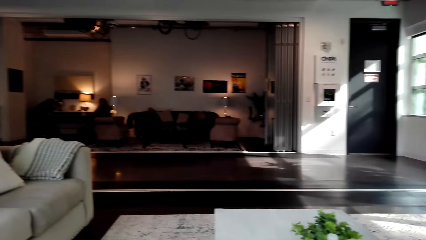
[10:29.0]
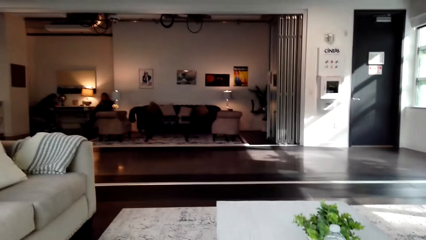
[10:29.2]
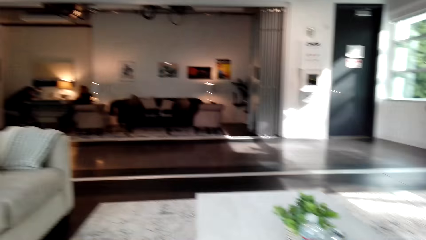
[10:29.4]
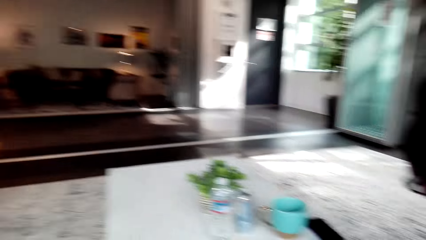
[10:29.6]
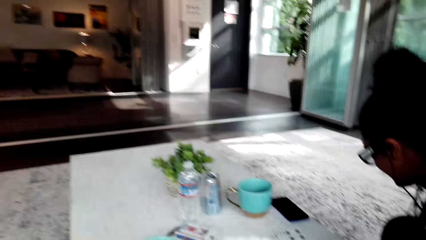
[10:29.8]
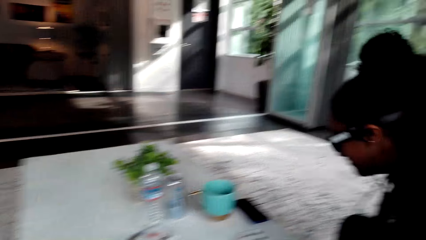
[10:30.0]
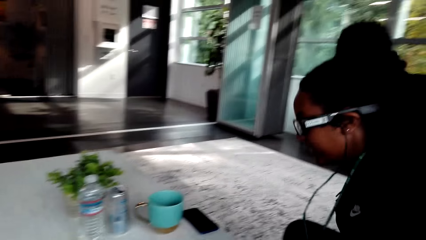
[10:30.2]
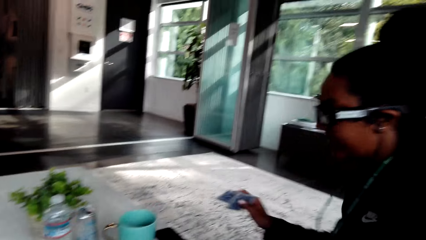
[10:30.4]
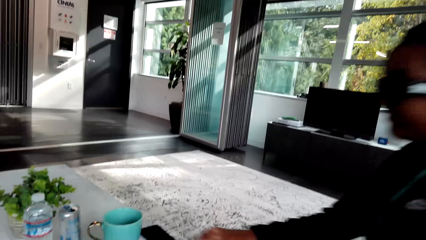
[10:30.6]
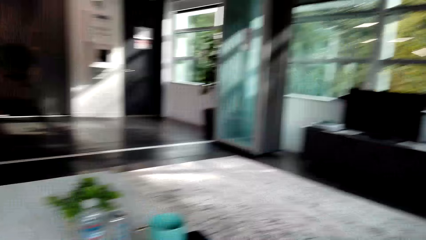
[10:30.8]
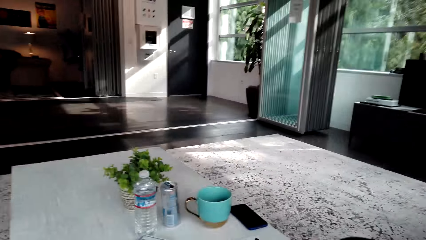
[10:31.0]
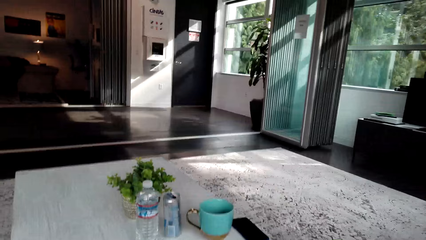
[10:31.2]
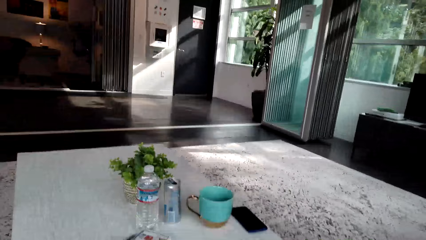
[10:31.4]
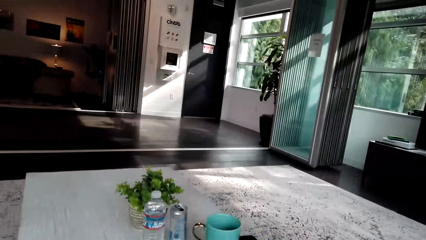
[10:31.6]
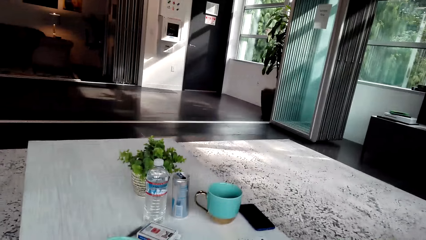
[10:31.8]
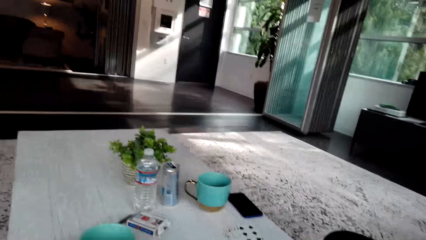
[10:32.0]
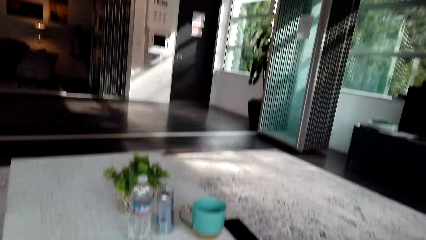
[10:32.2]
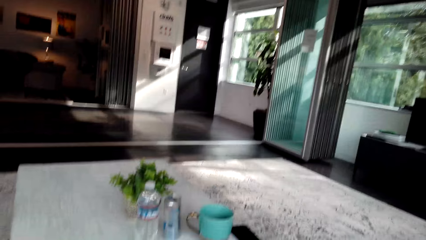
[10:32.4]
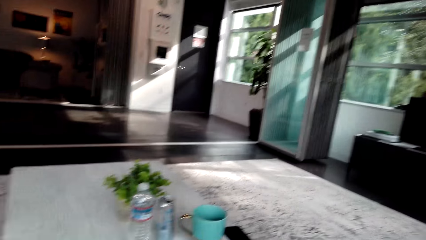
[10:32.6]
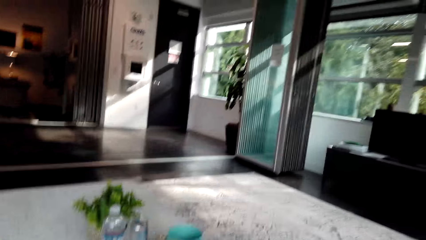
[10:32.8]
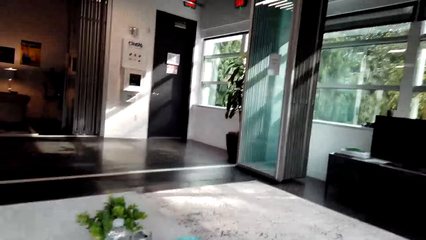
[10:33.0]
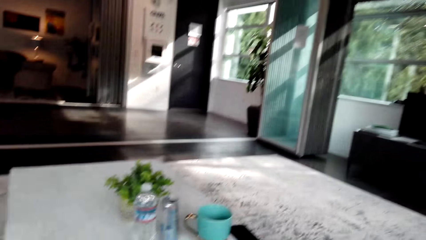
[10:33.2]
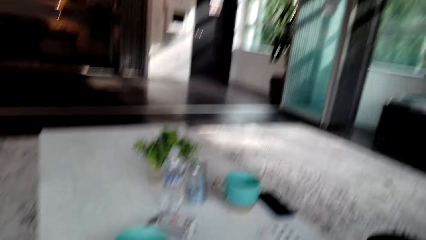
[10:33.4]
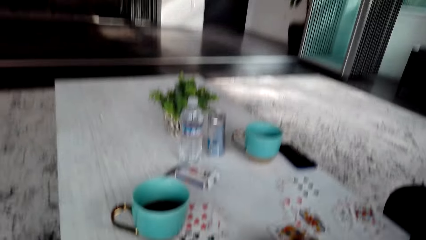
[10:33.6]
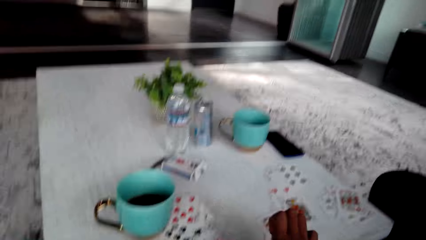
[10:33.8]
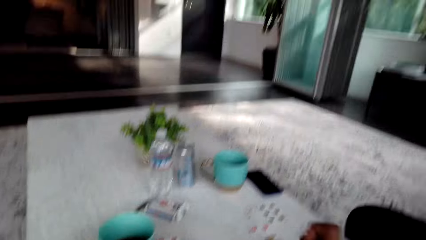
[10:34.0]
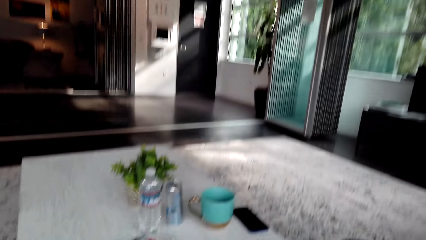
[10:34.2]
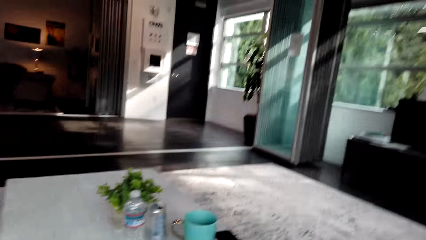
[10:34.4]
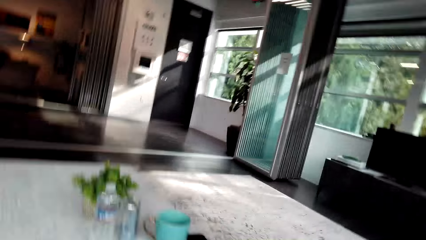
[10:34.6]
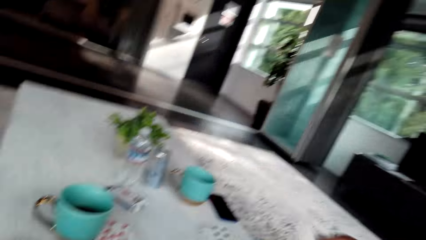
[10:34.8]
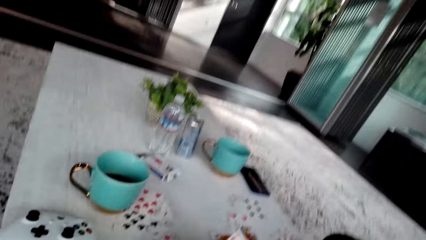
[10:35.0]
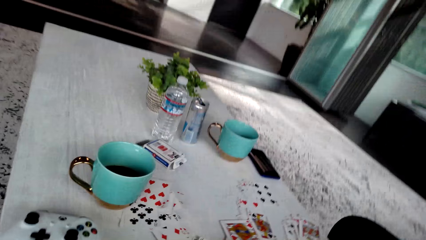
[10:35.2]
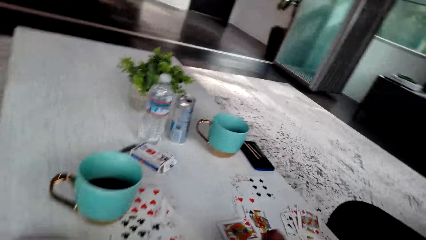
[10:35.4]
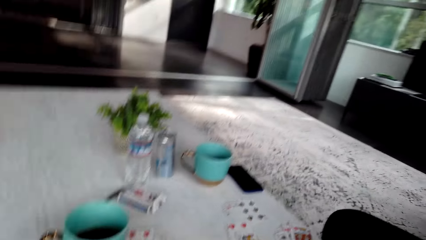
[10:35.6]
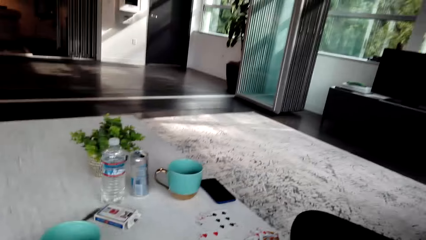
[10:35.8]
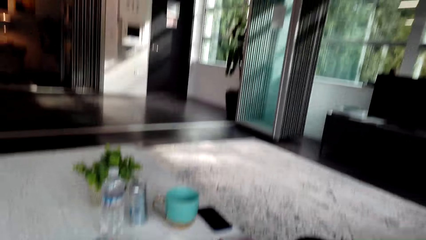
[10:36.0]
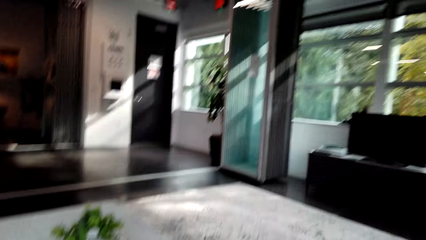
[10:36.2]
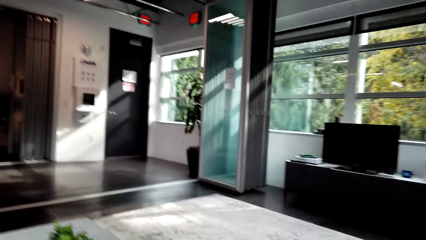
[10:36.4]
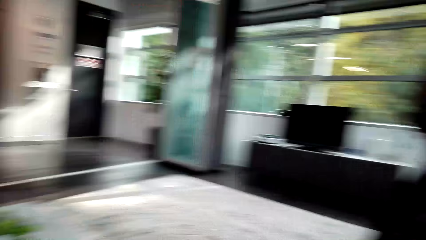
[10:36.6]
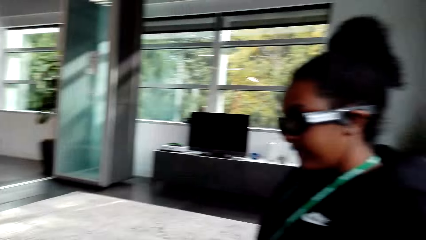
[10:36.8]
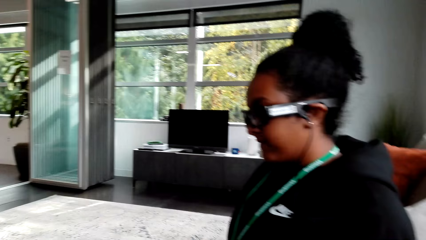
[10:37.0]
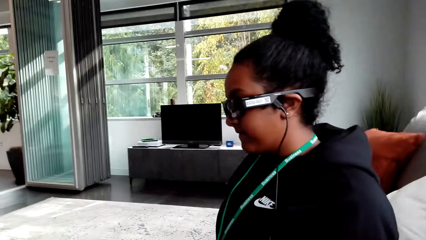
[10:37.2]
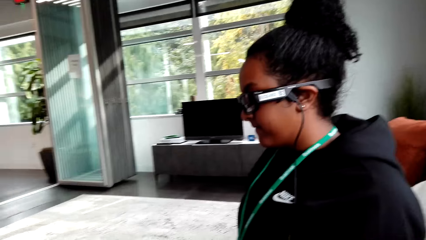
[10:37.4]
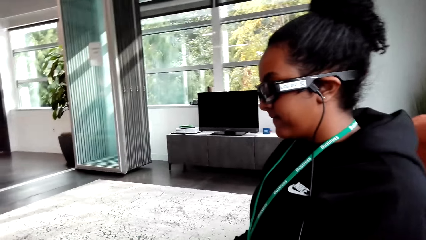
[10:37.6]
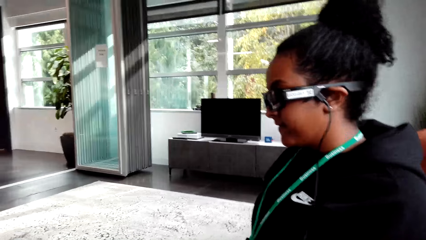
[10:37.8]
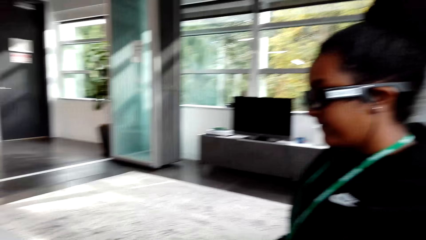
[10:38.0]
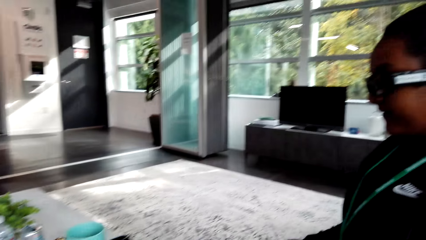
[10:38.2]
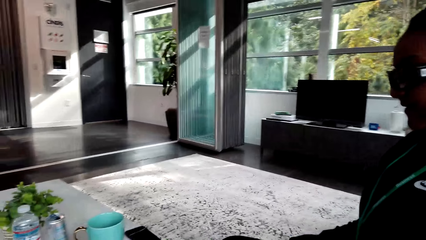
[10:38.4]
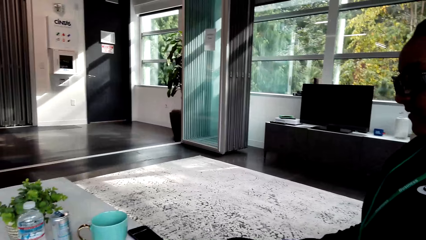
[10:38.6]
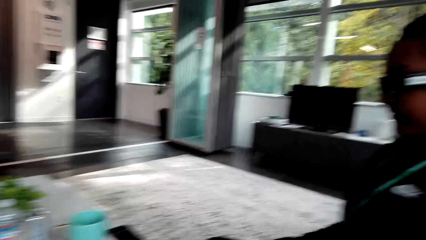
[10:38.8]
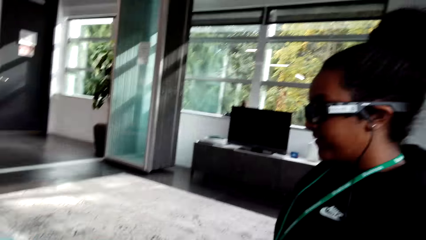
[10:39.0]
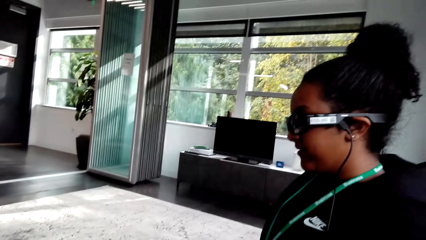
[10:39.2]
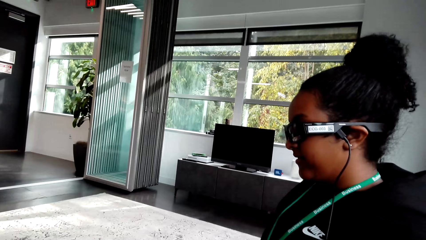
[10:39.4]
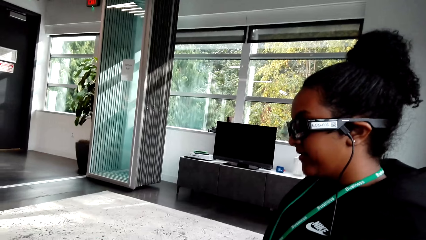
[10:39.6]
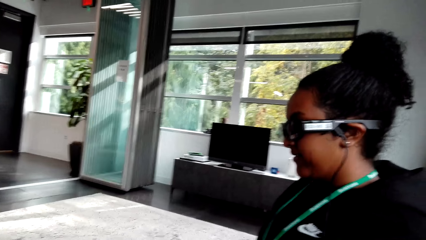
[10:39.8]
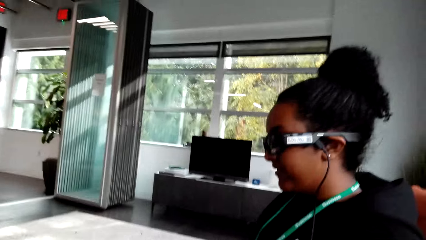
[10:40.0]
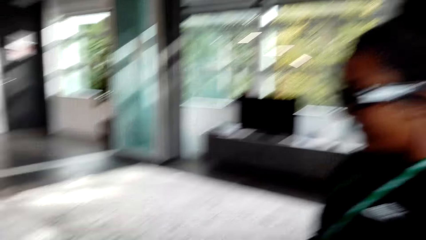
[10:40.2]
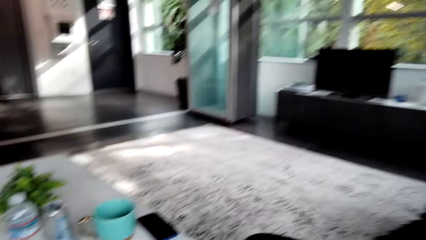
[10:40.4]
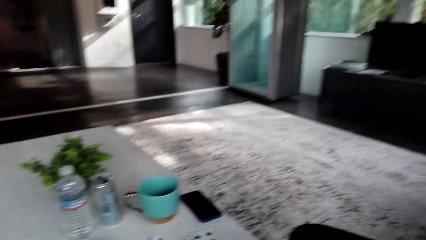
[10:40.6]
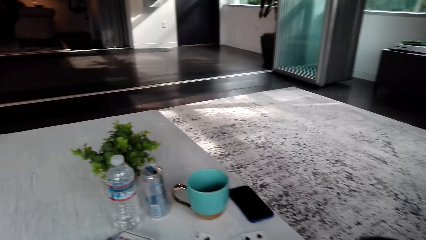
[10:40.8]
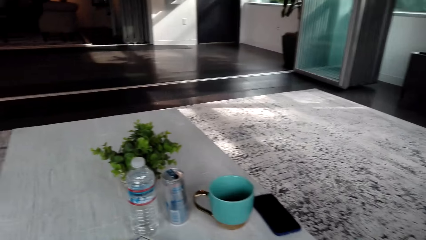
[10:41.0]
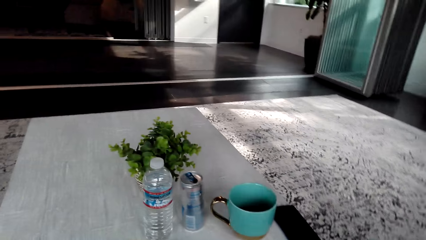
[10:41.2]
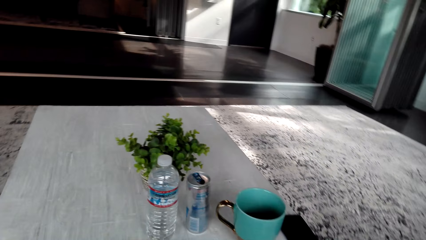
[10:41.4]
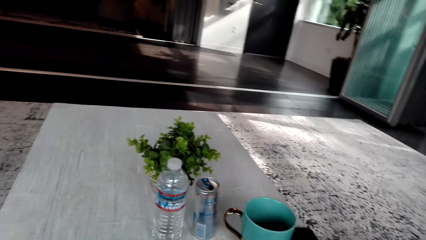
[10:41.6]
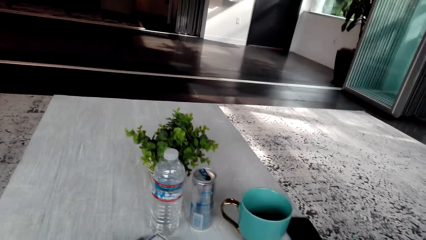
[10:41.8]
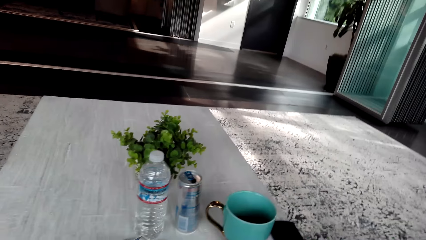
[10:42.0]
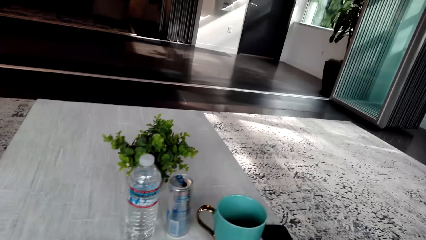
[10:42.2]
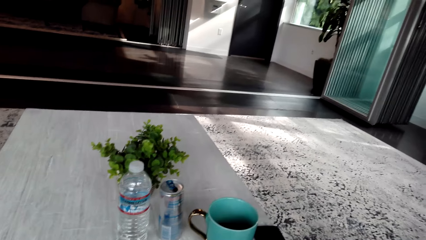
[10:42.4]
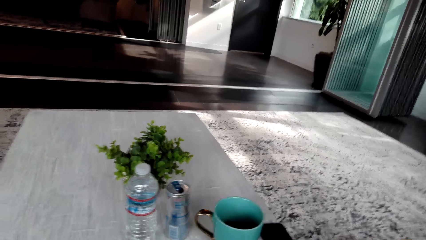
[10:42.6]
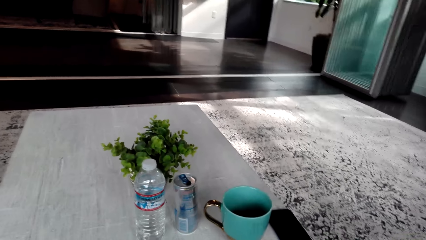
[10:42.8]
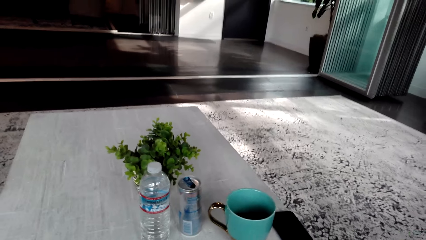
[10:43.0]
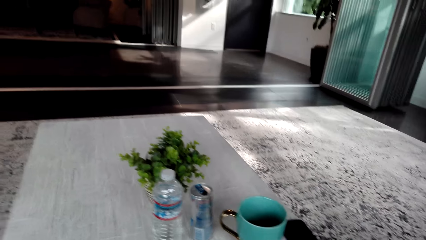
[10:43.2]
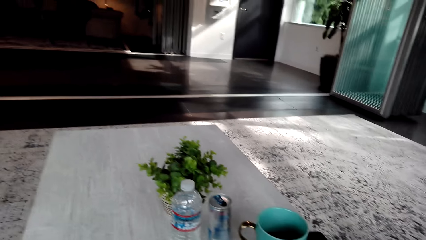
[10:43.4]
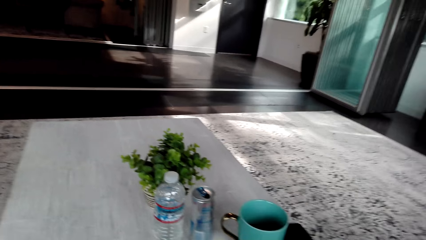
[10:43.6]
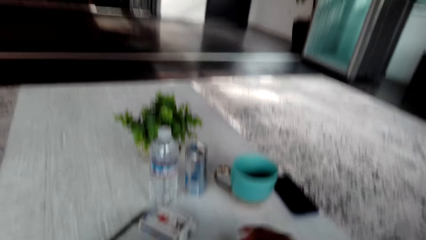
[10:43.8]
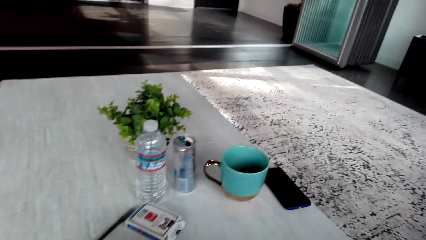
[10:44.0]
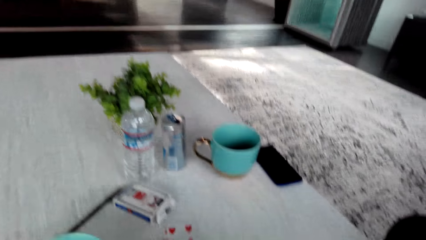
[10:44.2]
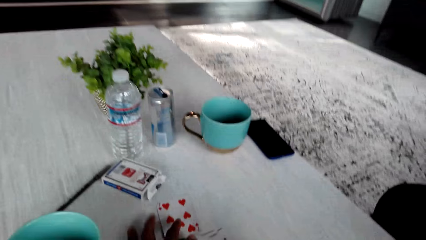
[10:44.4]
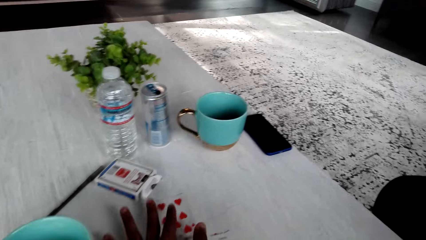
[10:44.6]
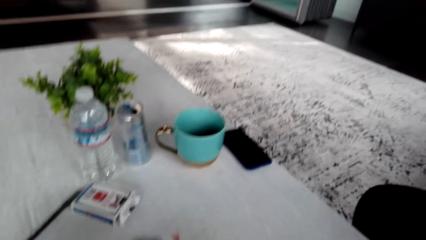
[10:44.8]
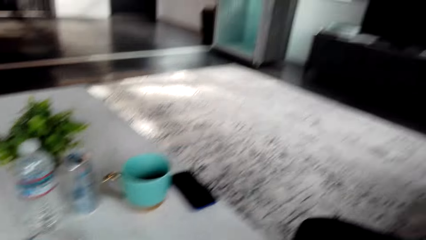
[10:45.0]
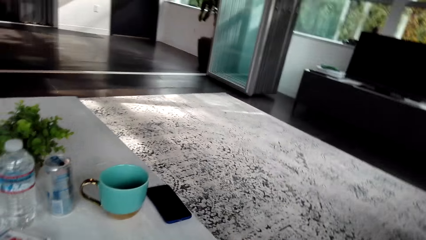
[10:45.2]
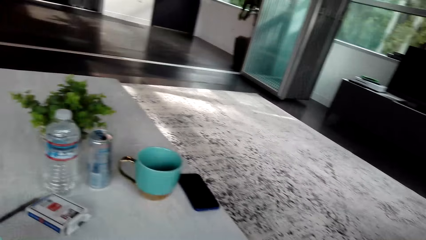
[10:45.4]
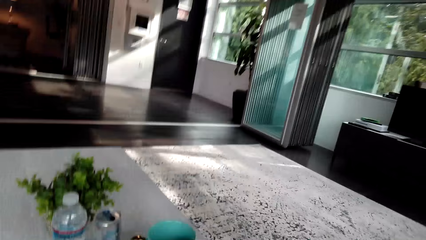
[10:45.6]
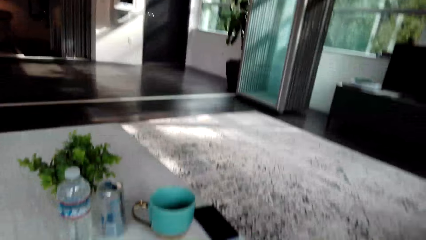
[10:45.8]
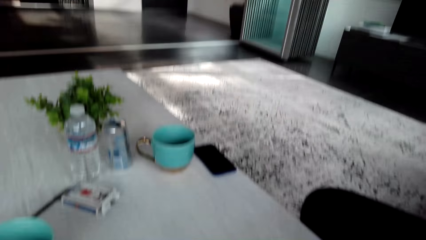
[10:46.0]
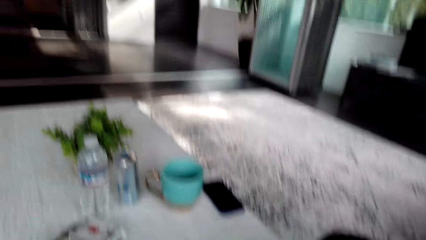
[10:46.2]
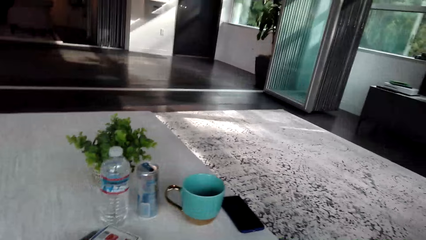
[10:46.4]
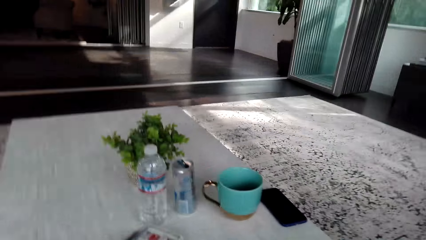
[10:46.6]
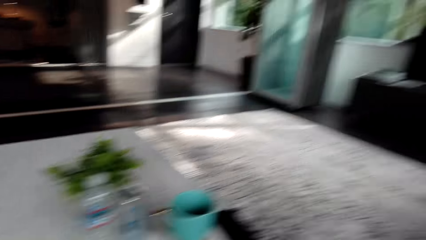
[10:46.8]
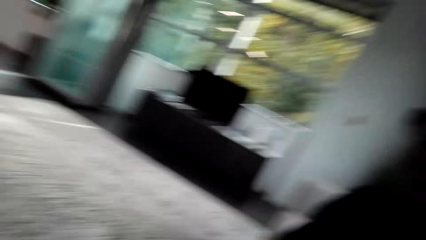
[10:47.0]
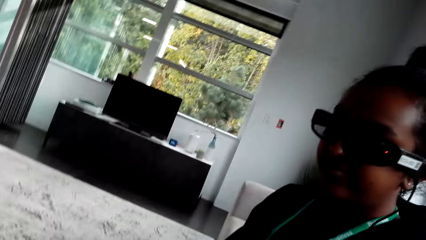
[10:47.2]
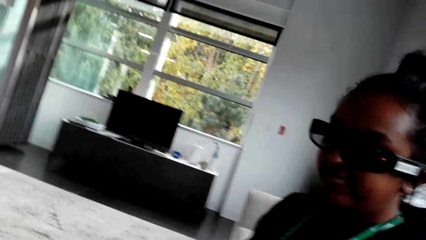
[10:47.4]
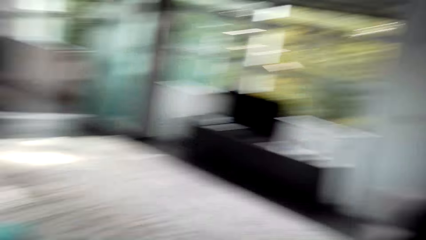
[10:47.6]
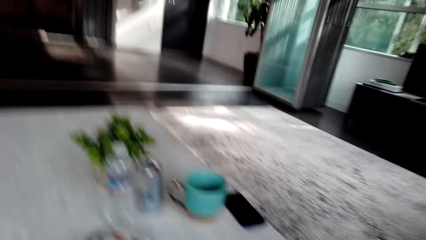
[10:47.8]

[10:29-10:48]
A woman puts cards on the table. The camera wearer picks cards from the table.
